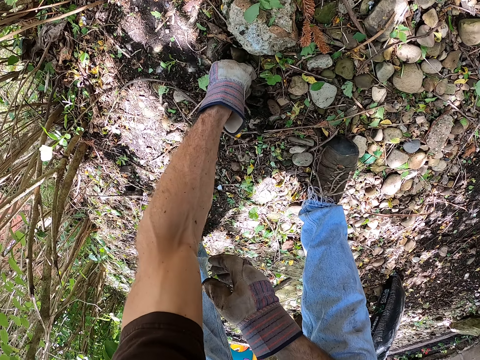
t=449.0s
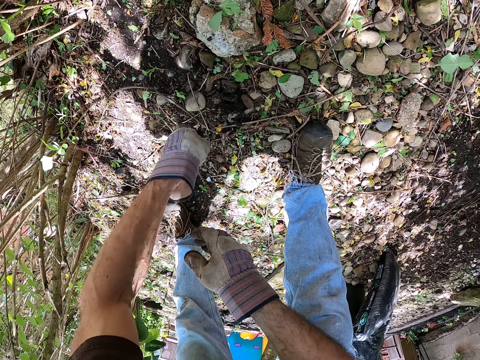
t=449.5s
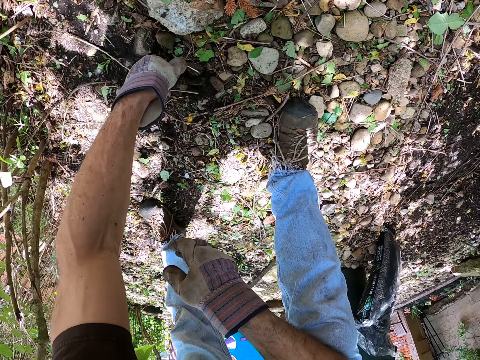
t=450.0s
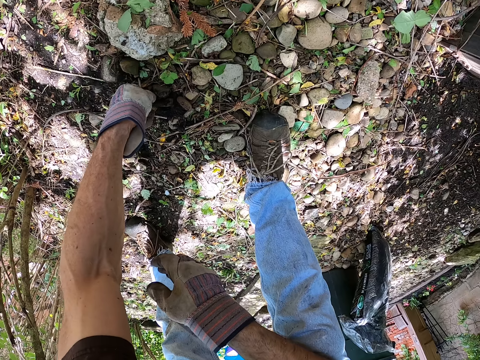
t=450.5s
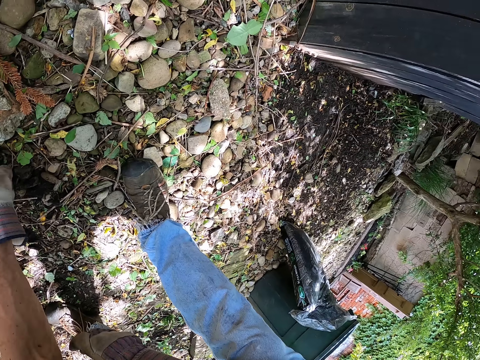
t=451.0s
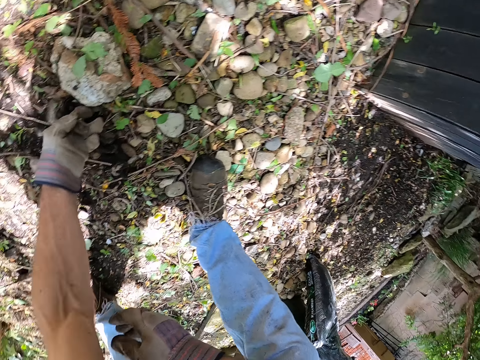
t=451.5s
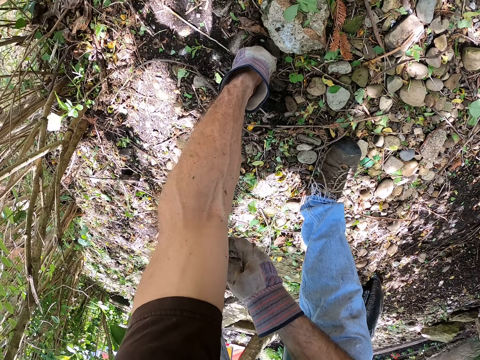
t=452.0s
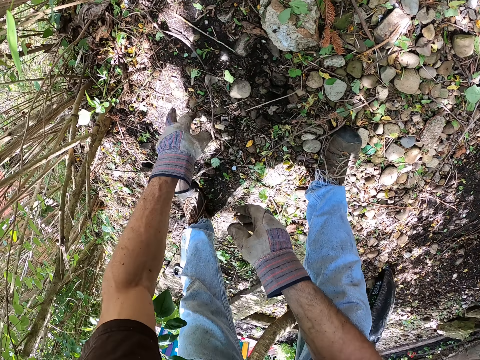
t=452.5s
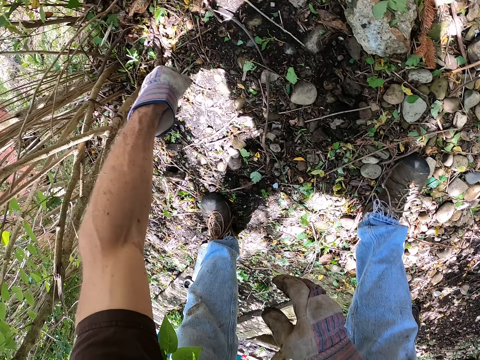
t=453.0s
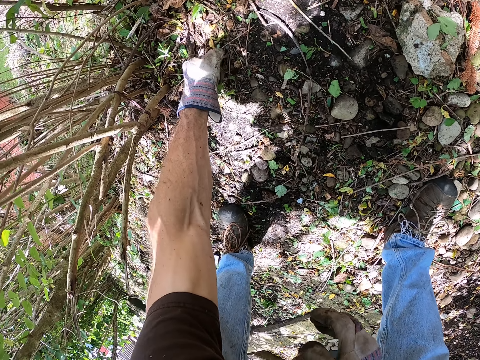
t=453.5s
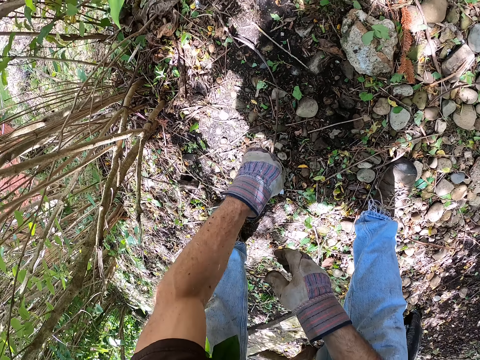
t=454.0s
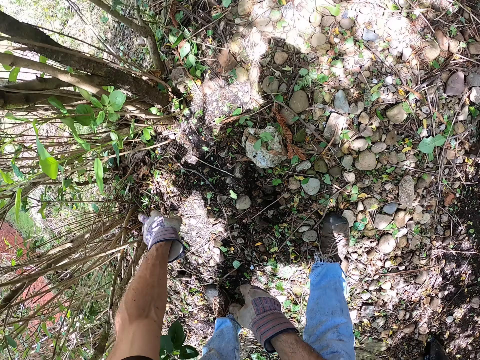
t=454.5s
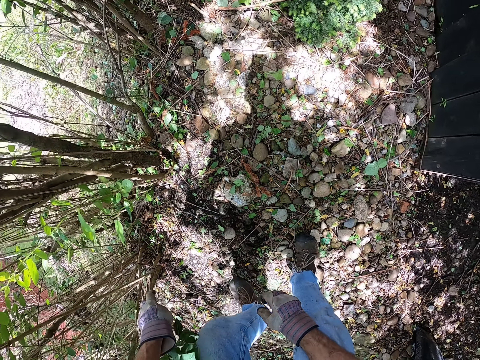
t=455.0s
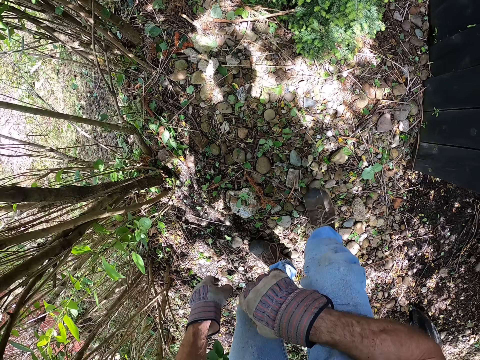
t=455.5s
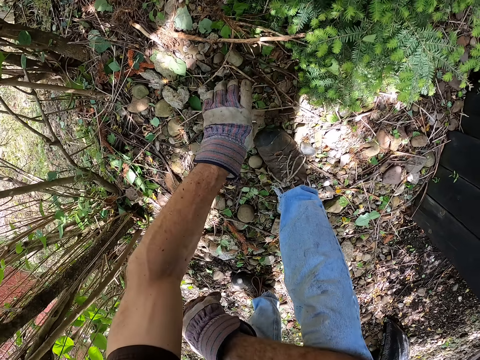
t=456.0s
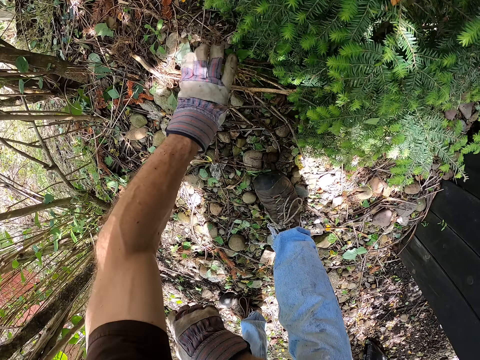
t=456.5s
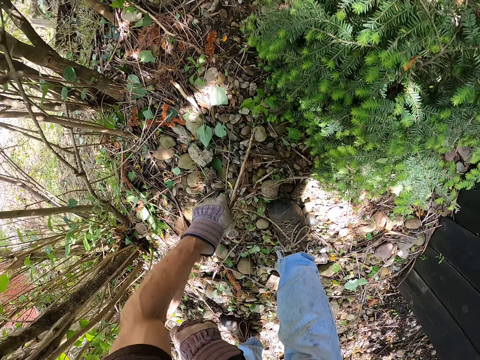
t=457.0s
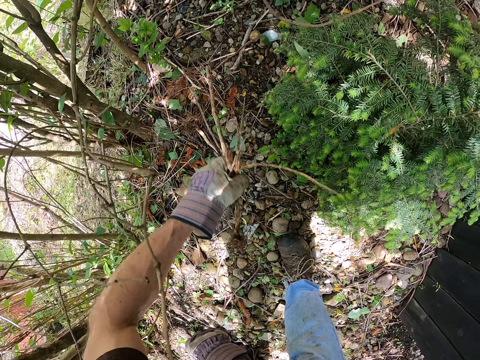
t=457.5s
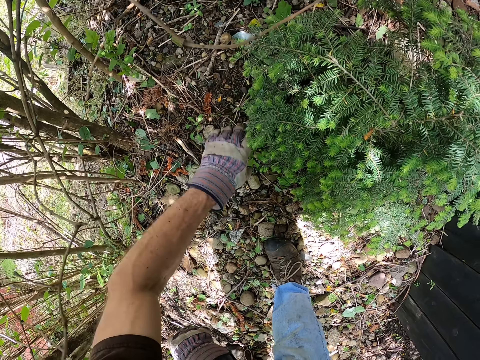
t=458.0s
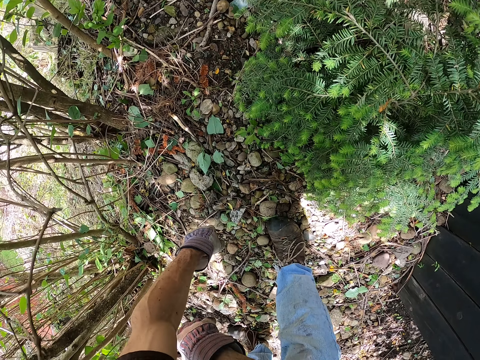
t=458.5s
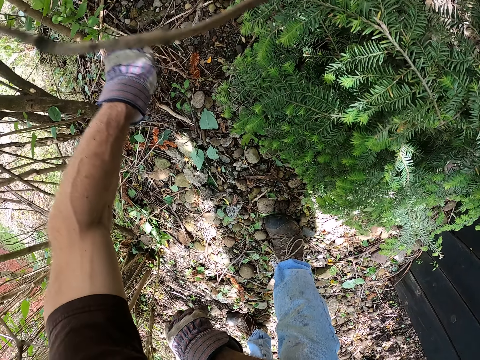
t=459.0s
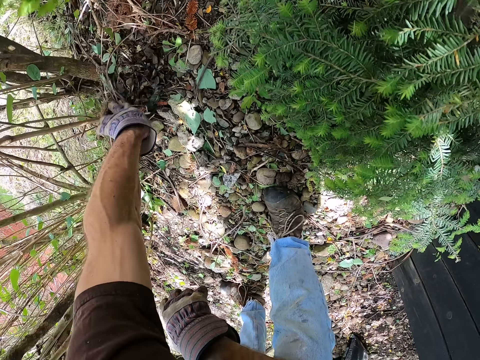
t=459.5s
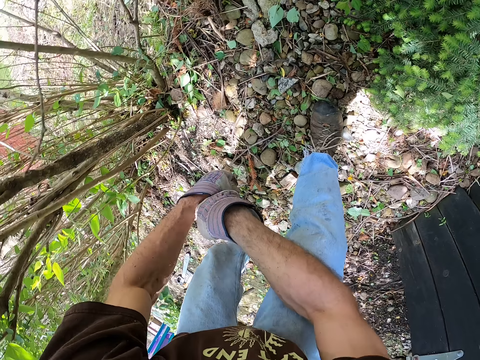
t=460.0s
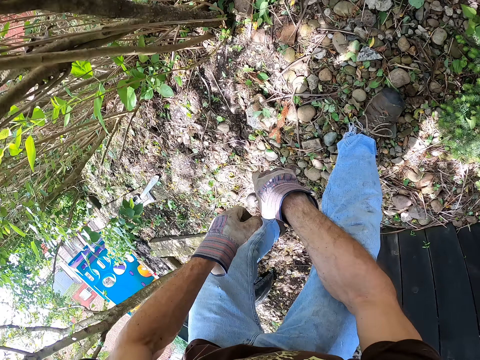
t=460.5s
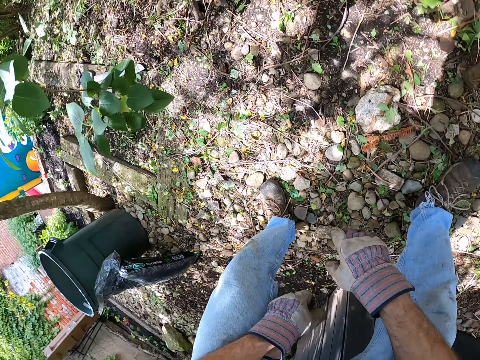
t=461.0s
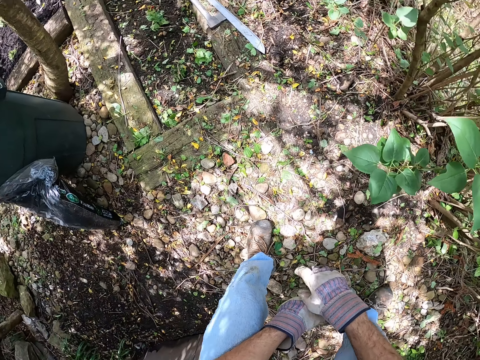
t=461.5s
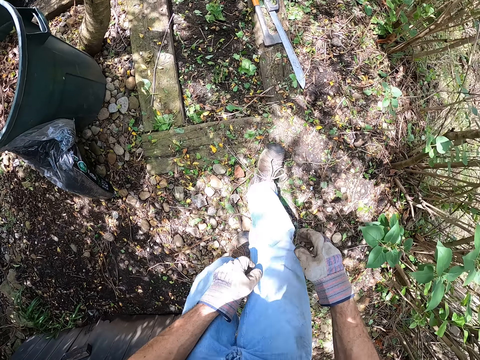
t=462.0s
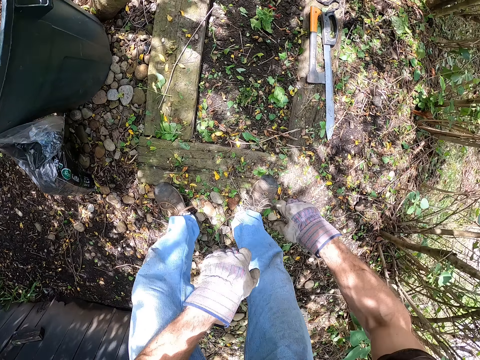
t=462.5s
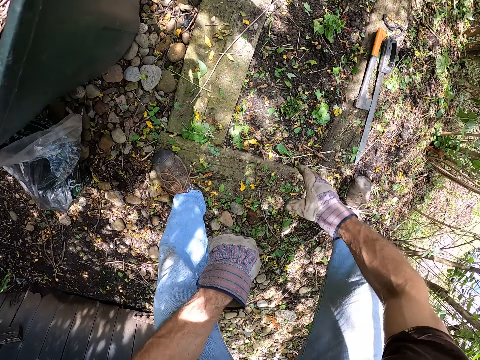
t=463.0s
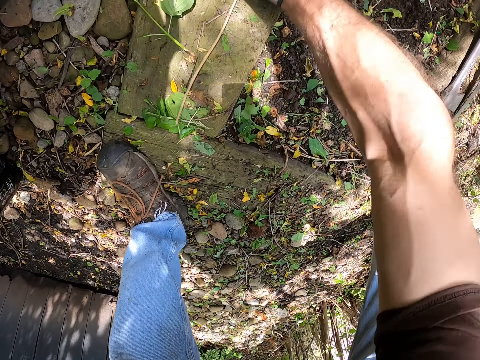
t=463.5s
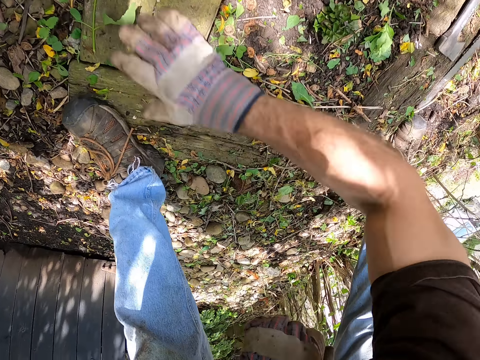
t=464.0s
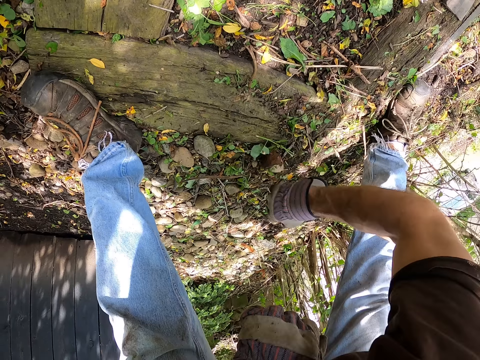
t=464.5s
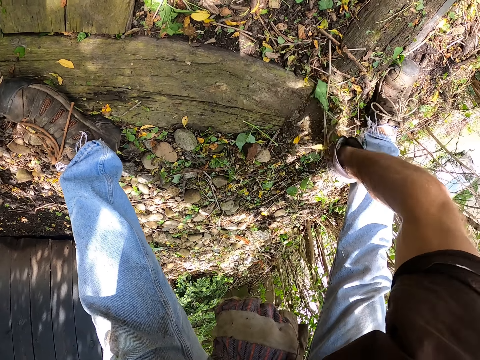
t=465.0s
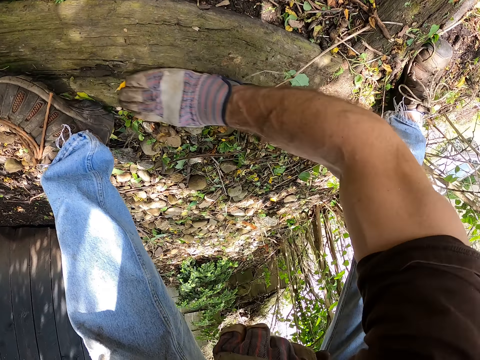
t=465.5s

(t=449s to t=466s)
The camera wearer throws the weeds aside. He pulls the weeds with his hand, throws the weeds aside, pulls the weeds with his hand and throws the weeds aside. He walks around the garden. He stares around. He uproots the weeds with his hand. He collects the weeds. He removes dirt from the garden. He throws the weeds aside. He stares around. He walks around the garden. He clears the weeds off the wood with his hand.

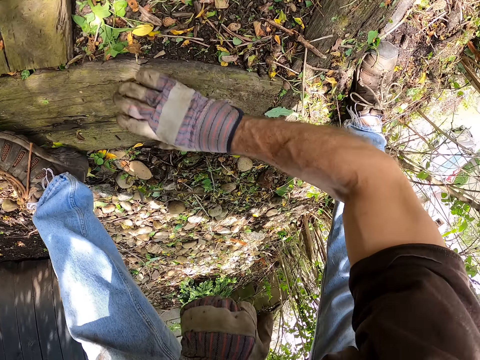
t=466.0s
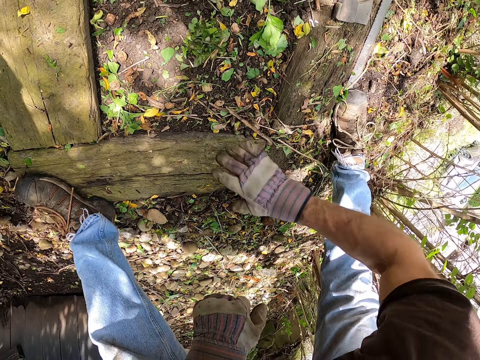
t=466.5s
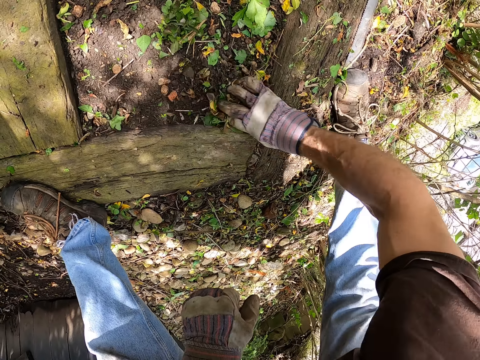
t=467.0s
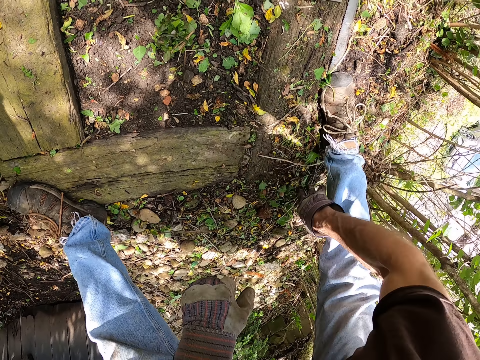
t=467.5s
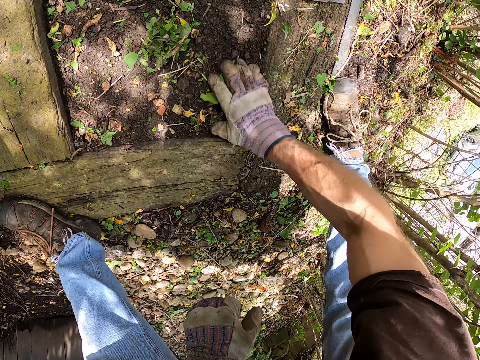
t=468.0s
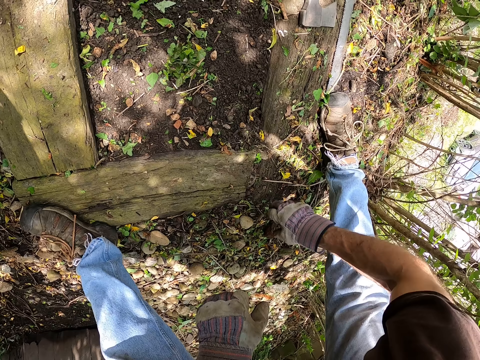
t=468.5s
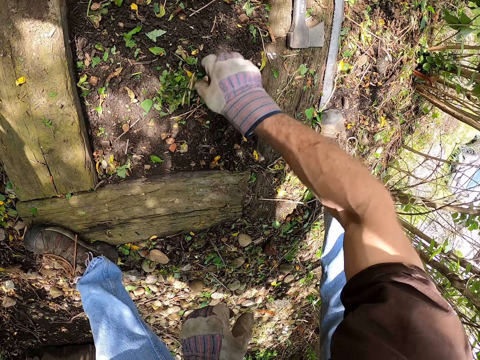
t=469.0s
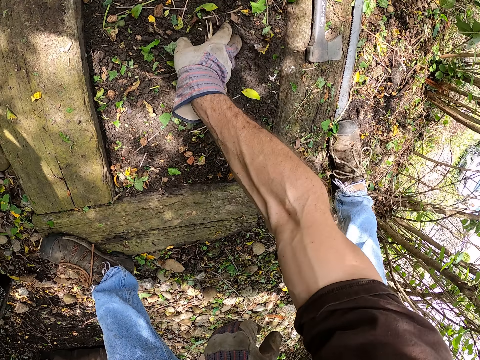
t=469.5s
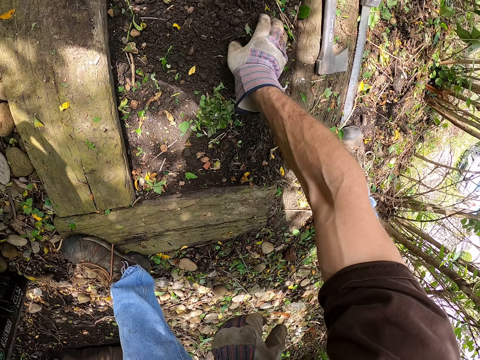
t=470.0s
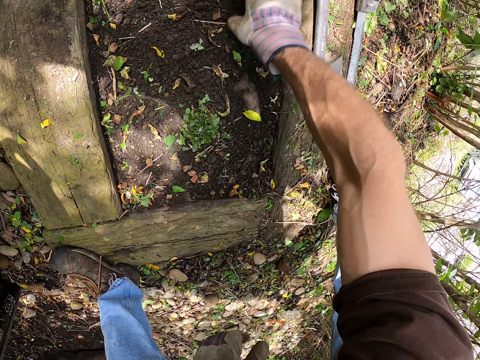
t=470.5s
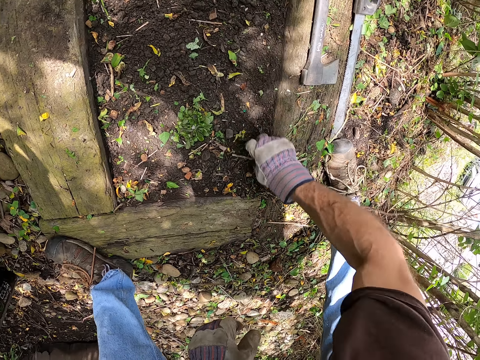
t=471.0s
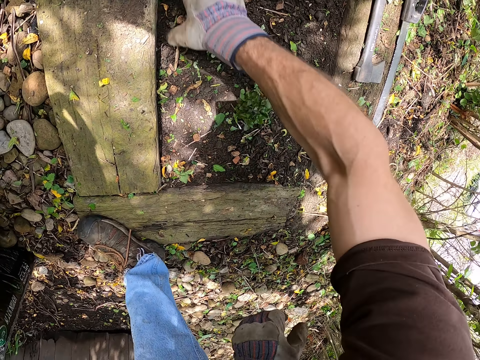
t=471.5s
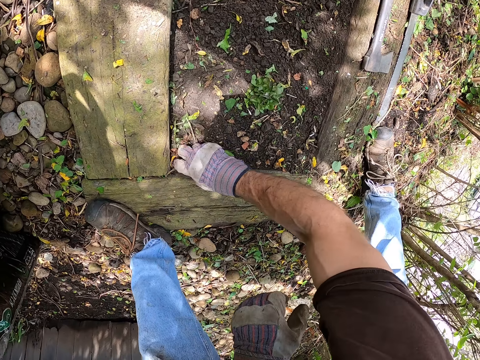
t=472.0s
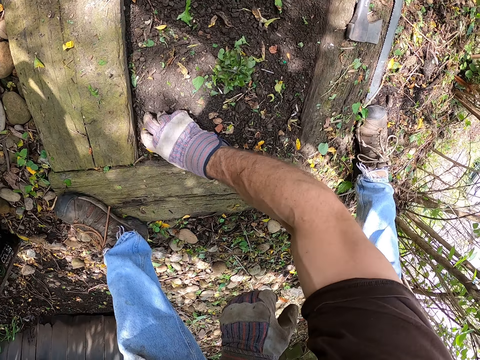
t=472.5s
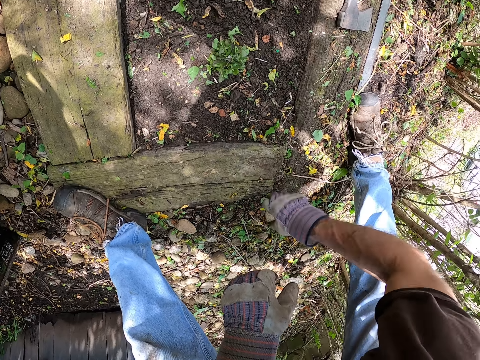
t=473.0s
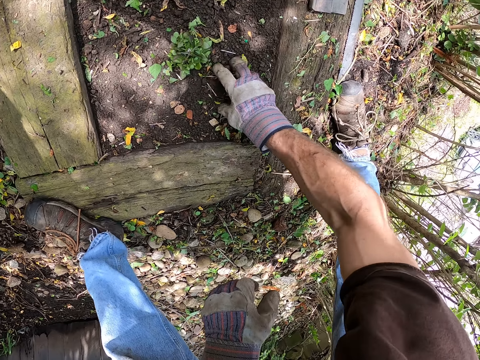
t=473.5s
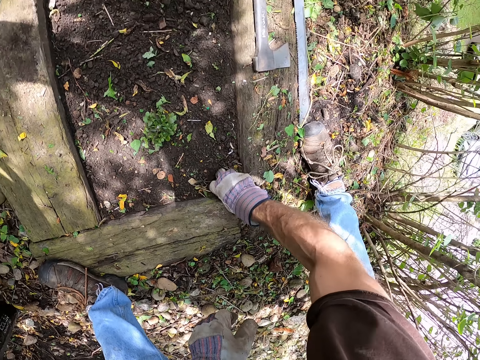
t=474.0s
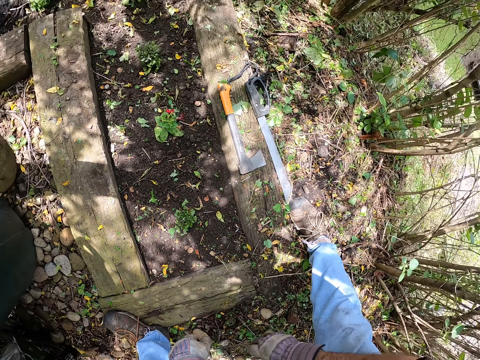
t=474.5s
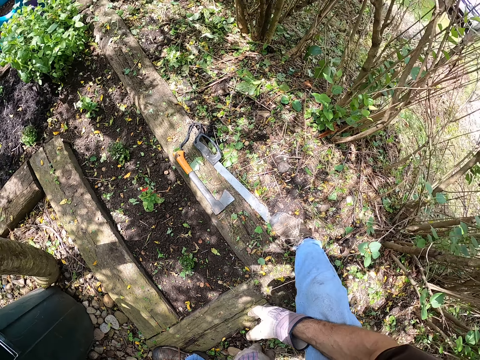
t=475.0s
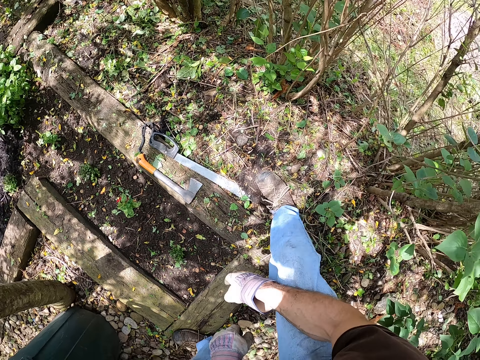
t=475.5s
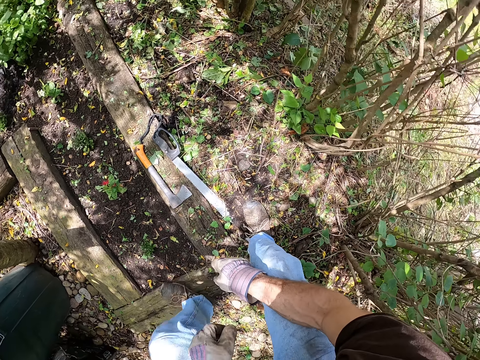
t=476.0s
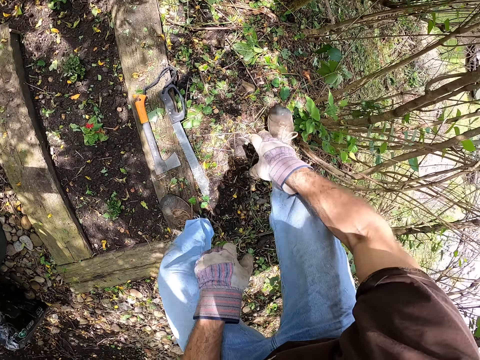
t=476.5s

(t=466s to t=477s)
The camera wearer picks the weeds and throws the weeds aside. They pick the weeds and throw the weeds aside. They pick the weeds and throw the weeds aside. They pick the weeds and throw the weeds aside. They pick the weeds and throw the weeds aside. They stand up. They step on the wood.
